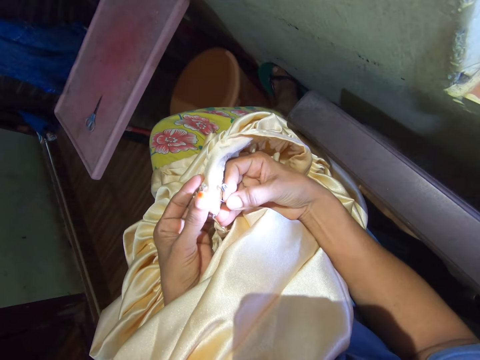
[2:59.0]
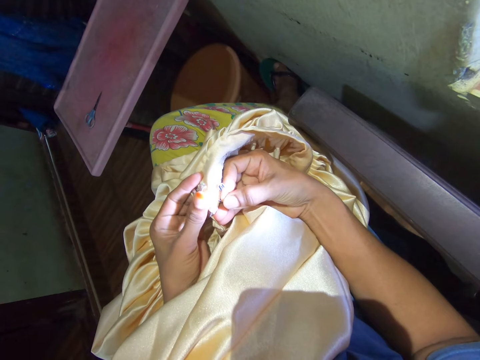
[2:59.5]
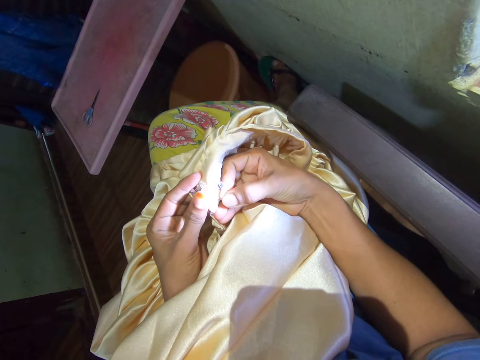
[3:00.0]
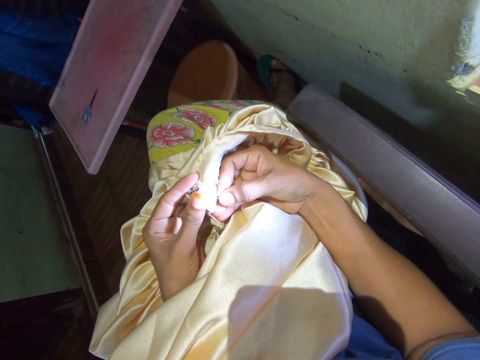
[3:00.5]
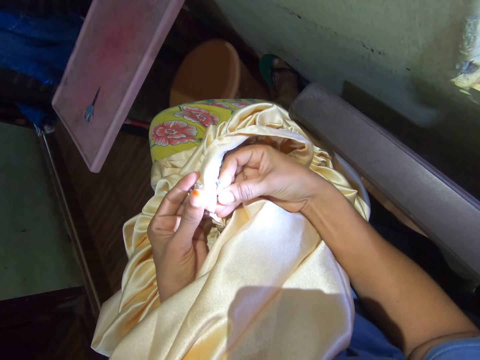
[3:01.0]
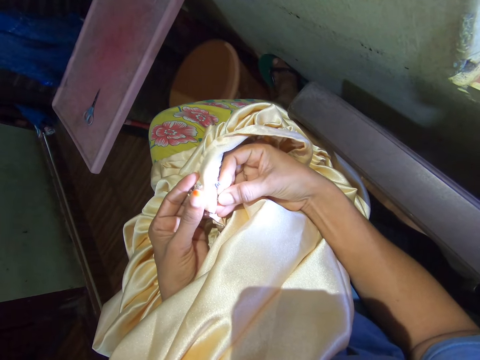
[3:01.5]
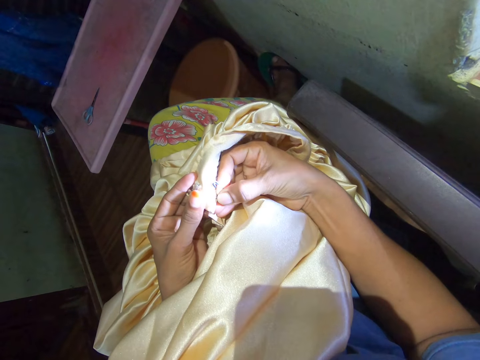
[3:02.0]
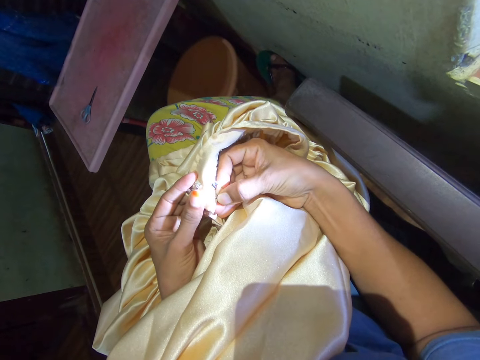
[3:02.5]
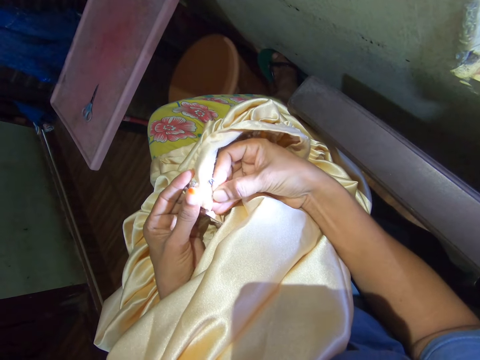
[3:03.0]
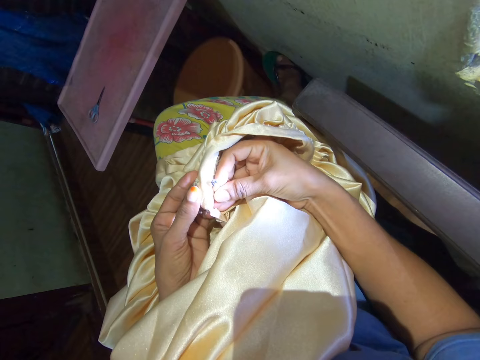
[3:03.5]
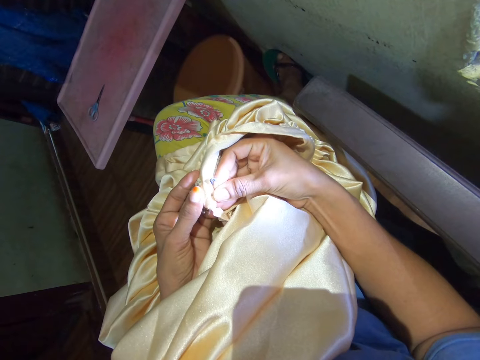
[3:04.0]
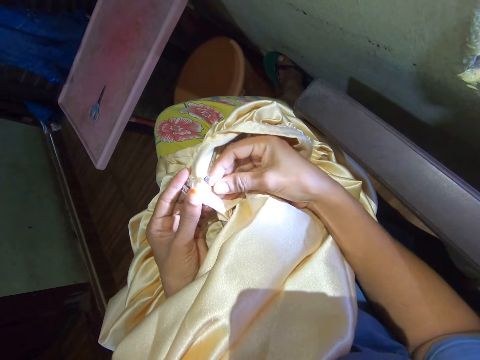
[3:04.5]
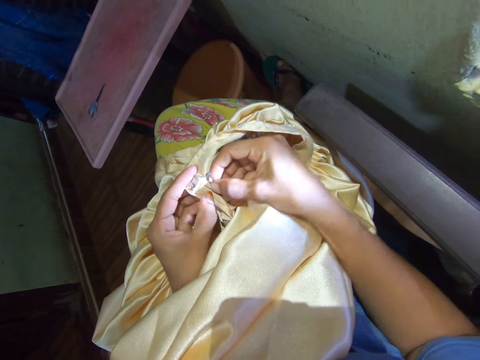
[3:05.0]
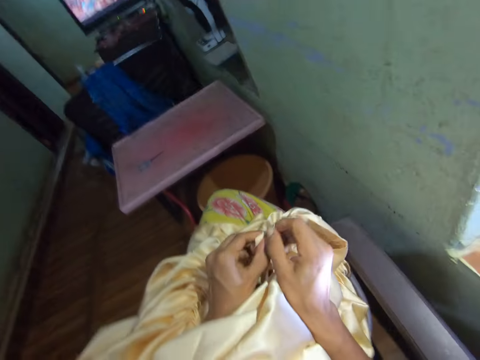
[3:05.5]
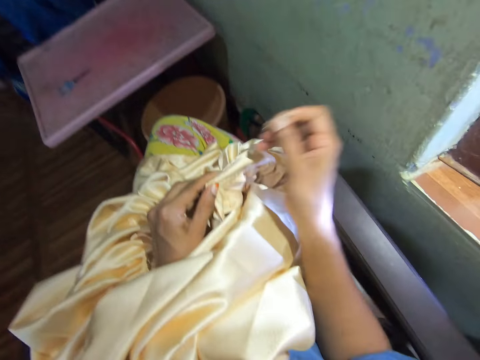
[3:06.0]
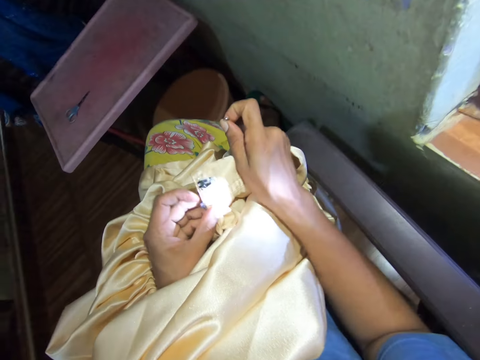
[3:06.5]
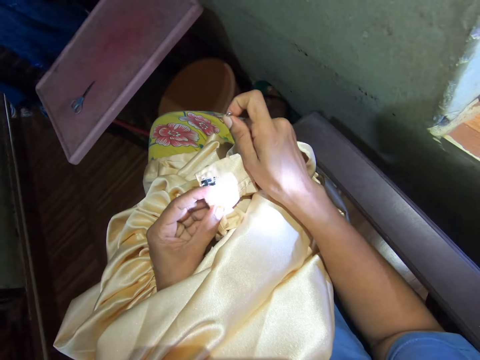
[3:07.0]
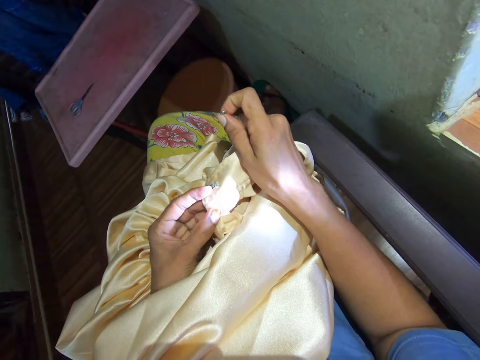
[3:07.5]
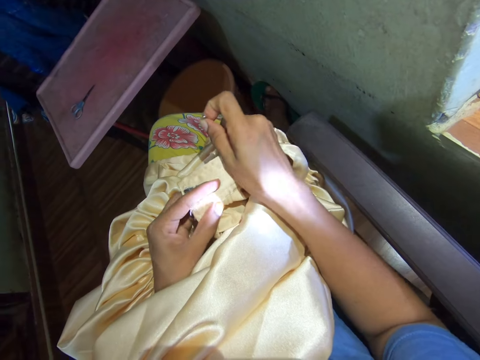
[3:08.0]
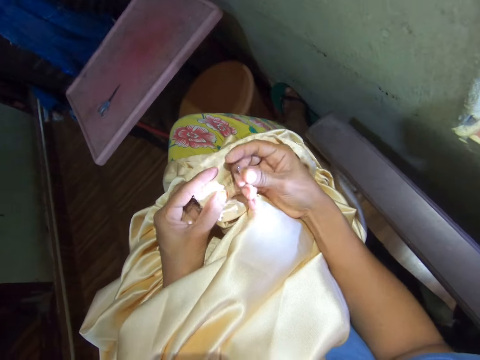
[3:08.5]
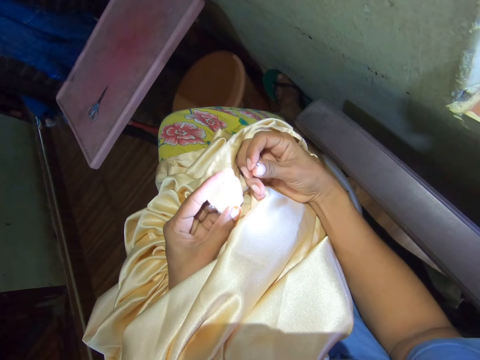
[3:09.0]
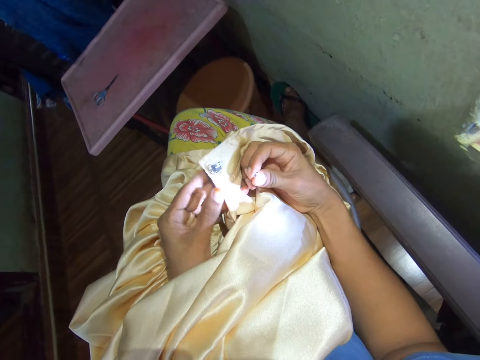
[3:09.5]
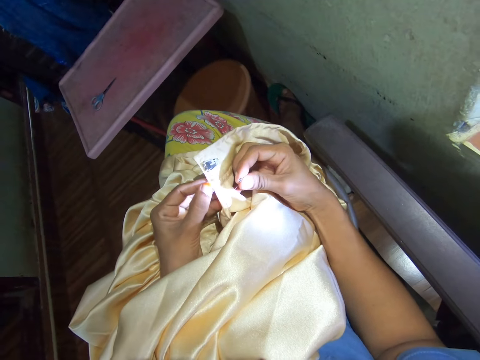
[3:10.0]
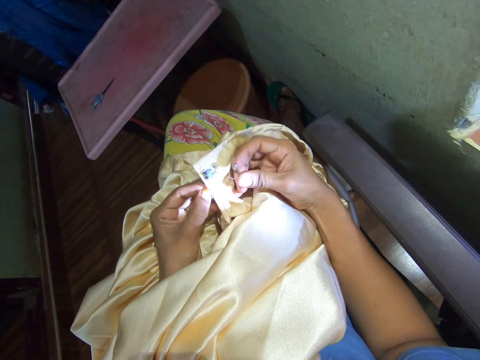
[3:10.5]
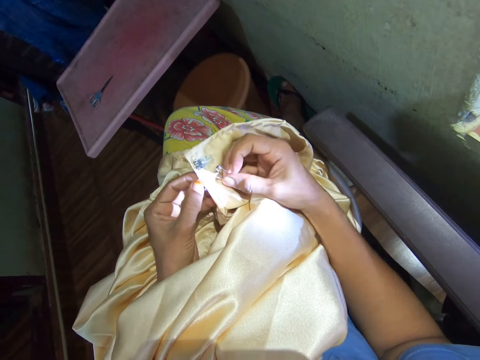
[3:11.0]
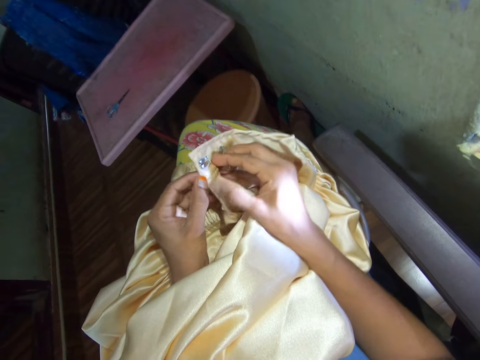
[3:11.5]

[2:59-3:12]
The camera wearer moves a hand. They push a pin in a cloth. They pull the safety pin with the right hand, pull a thread with the pin. They look at the cloth. They move the left hand in the cloth. They place a hand on the cloth. They look at the cloth.

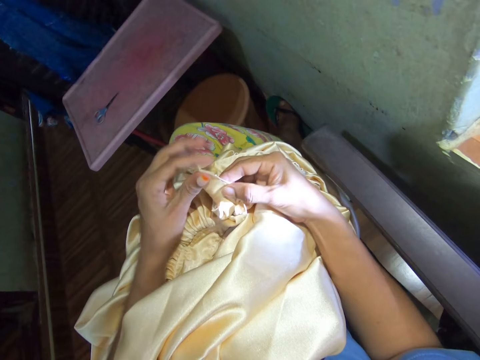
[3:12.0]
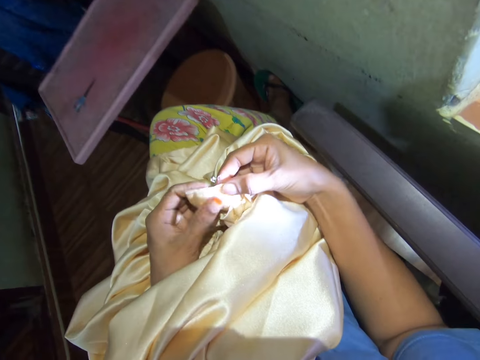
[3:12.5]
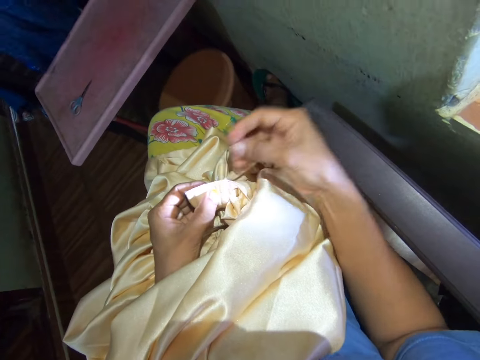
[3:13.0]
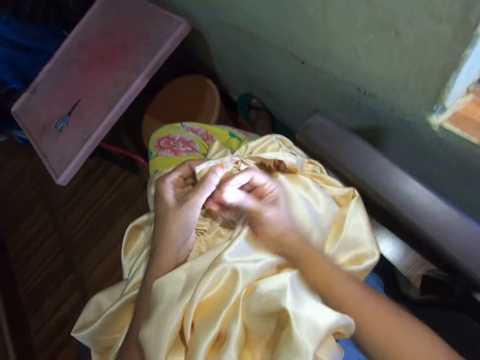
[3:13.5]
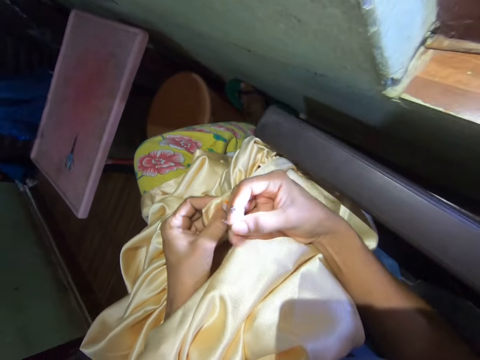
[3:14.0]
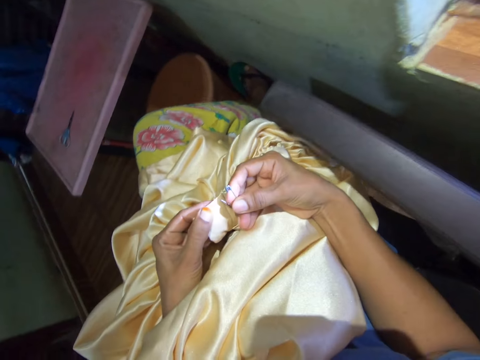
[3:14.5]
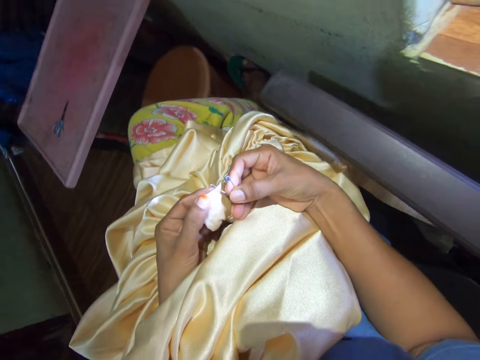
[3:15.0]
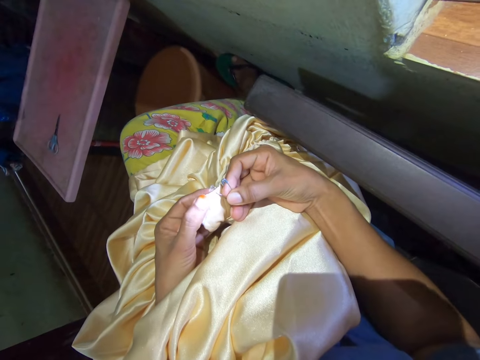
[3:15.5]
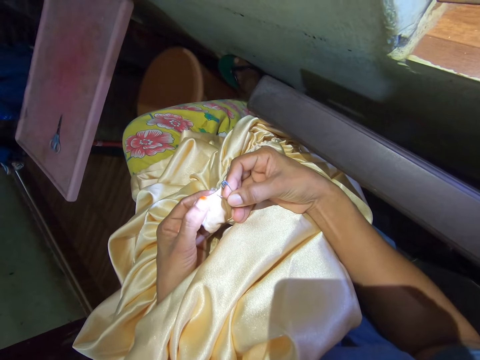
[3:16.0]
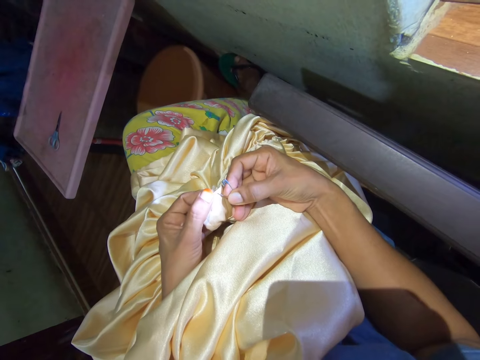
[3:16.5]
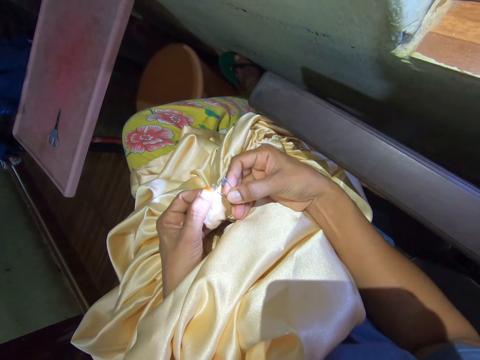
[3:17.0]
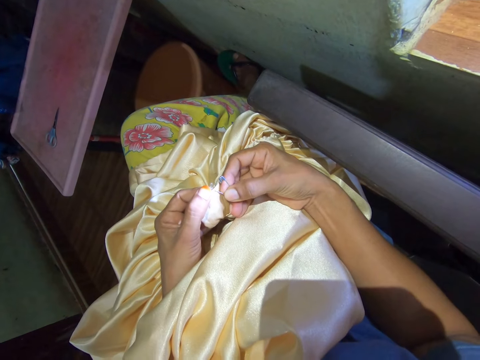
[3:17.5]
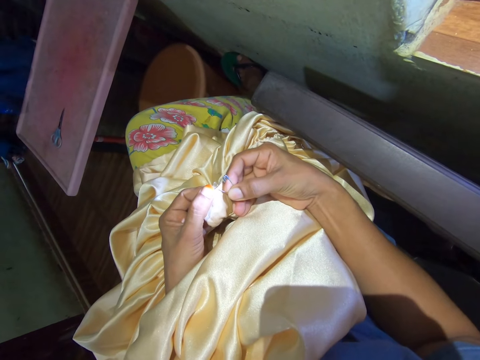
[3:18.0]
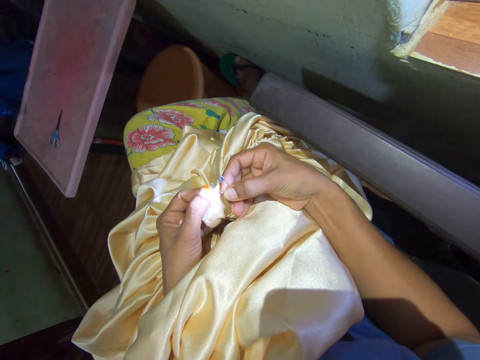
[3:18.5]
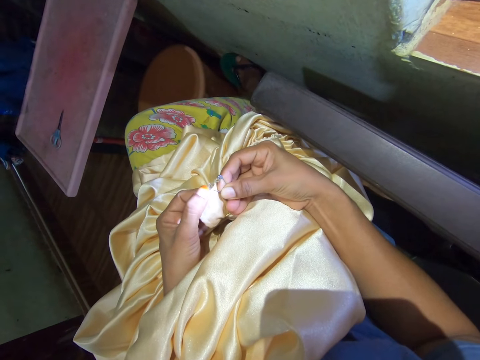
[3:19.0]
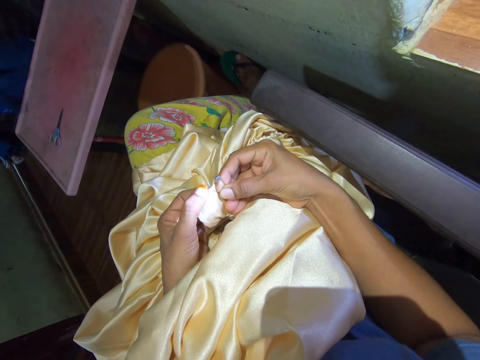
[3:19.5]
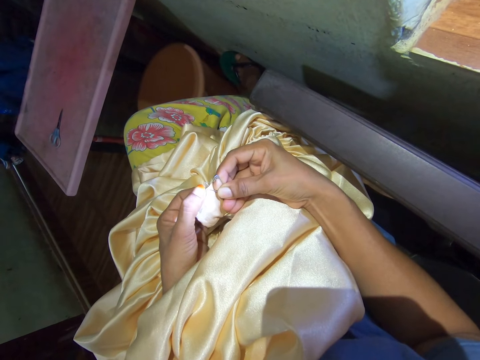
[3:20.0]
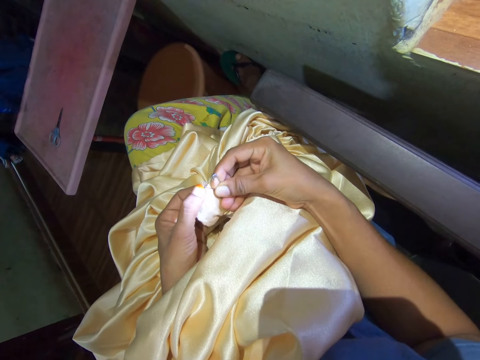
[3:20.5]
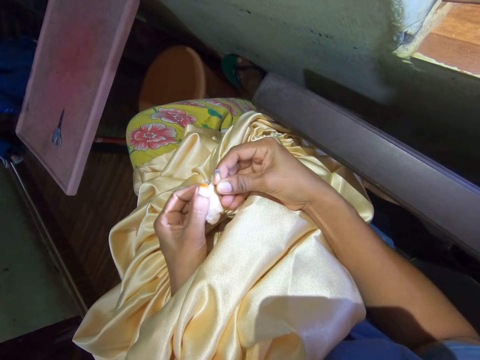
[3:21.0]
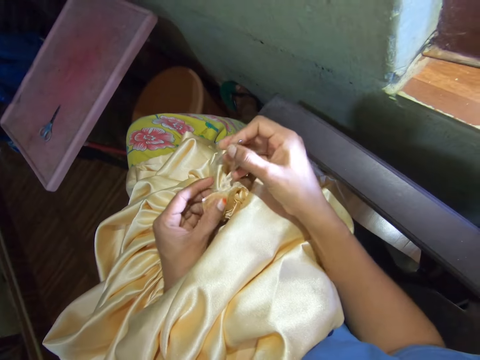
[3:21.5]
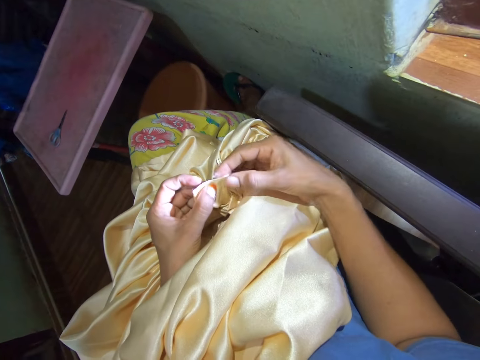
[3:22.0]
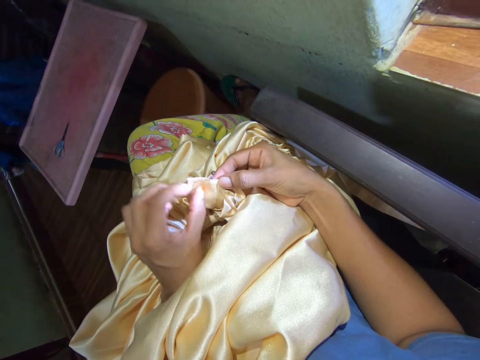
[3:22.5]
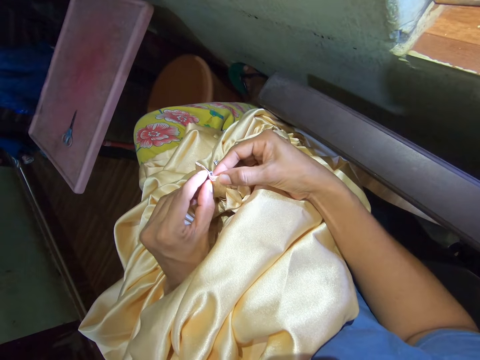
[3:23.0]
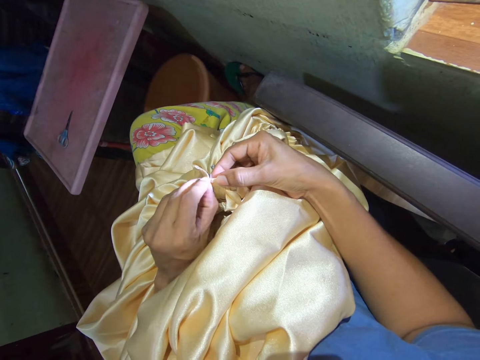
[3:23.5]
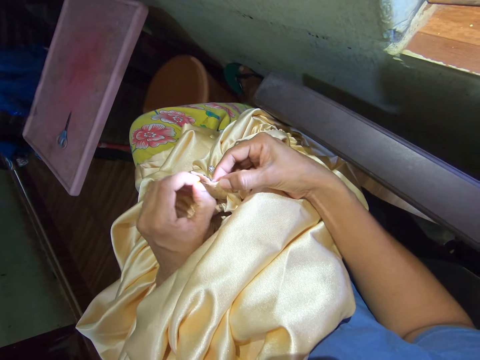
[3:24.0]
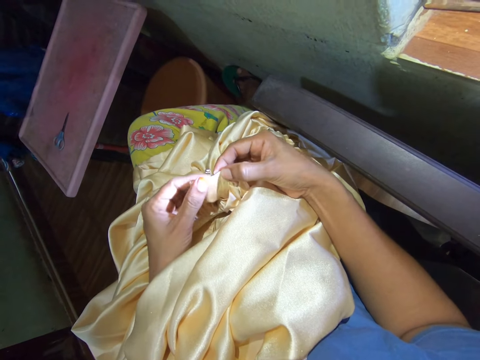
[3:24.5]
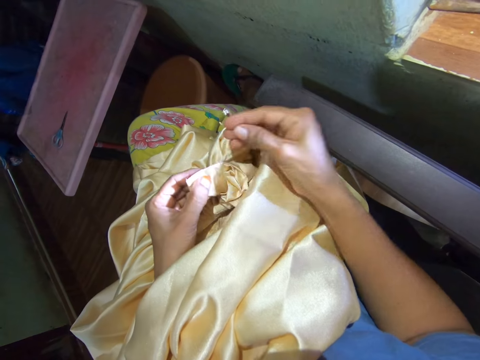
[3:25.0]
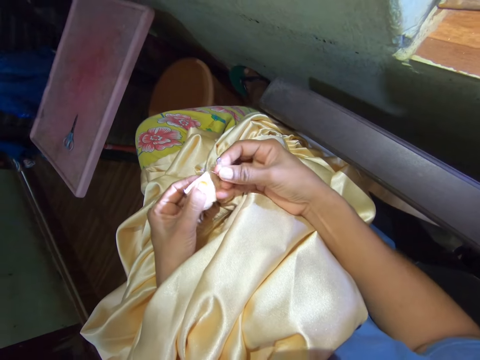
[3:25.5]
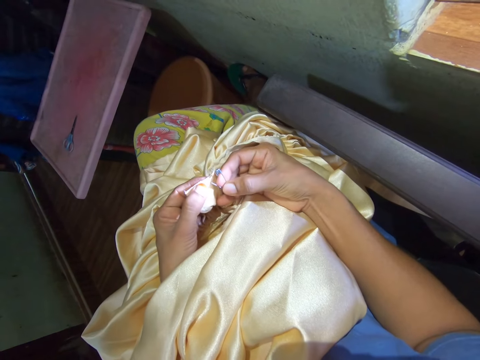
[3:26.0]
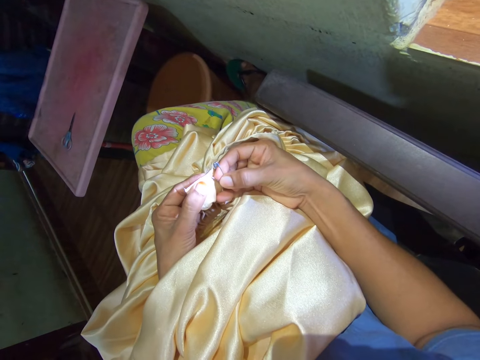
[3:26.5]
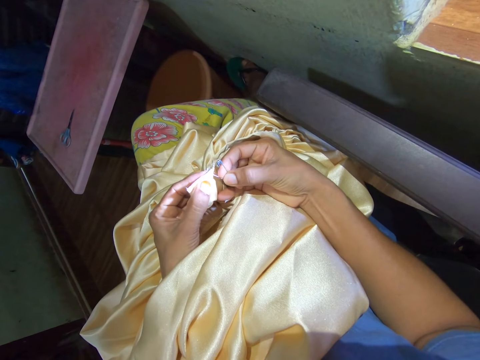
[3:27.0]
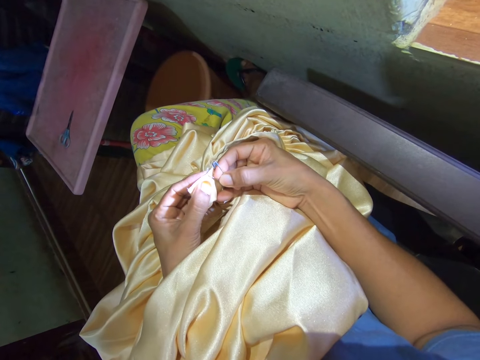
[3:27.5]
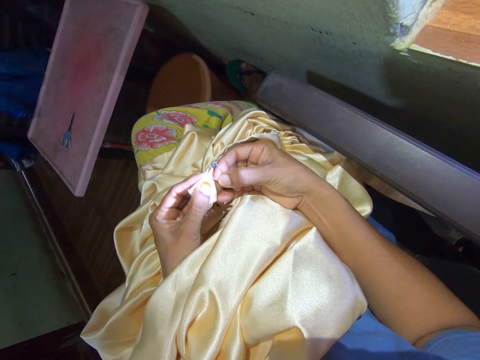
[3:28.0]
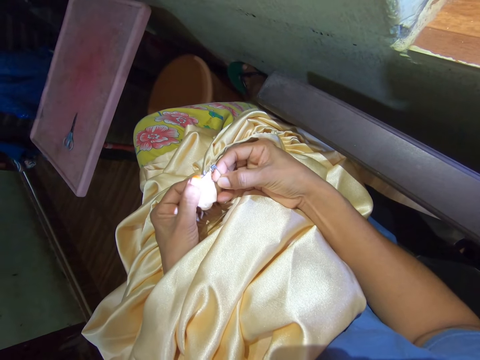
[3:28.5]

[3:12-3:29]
The camera wearer turns the cloth with hands. They hold the cloth, move a hand, and place a hand on the cloth. They hold a pin. They push the safety pin into the cloth. They remove the pin from the cloth. They pull a thread with the fingers of the left hand. They push the safety pin into the cloth. They place the pin on the cloth.
